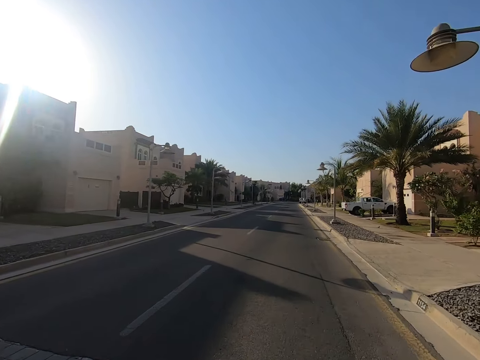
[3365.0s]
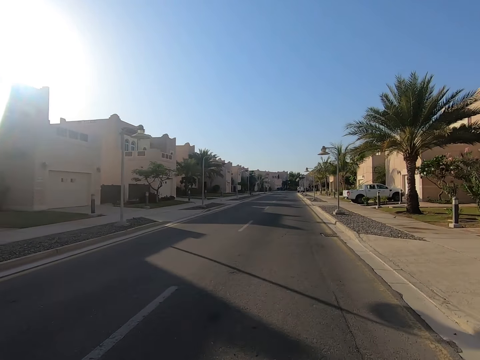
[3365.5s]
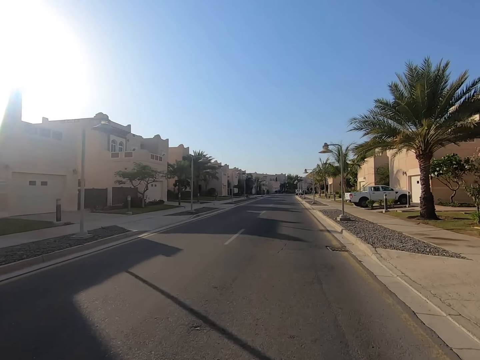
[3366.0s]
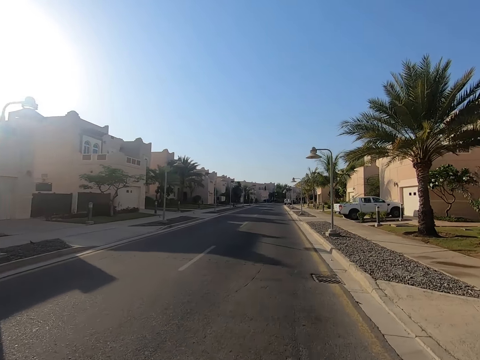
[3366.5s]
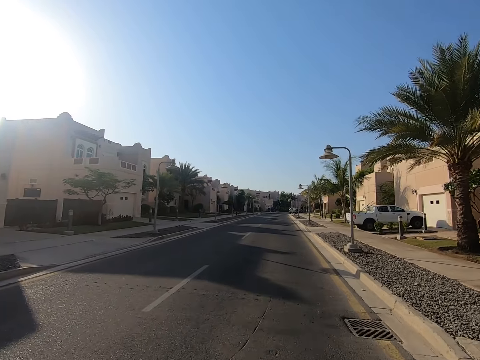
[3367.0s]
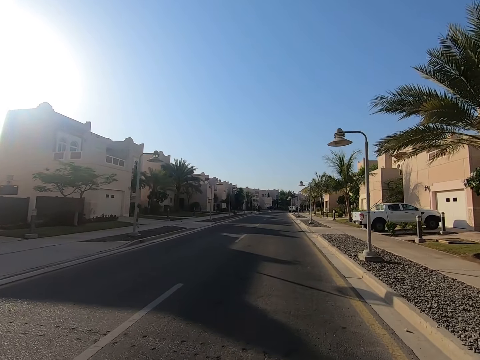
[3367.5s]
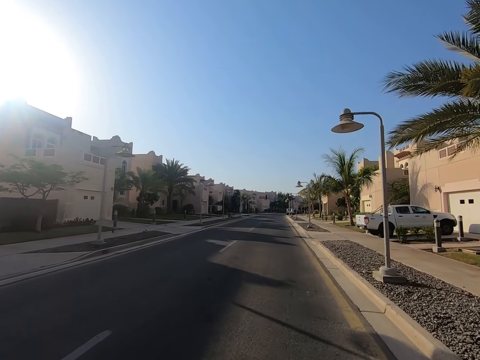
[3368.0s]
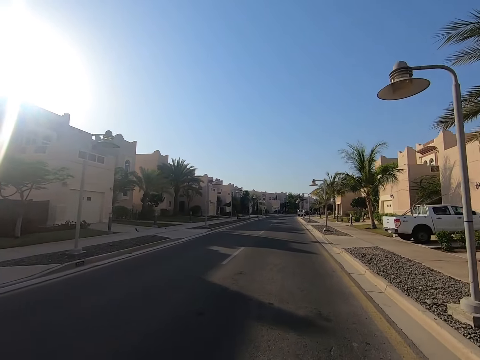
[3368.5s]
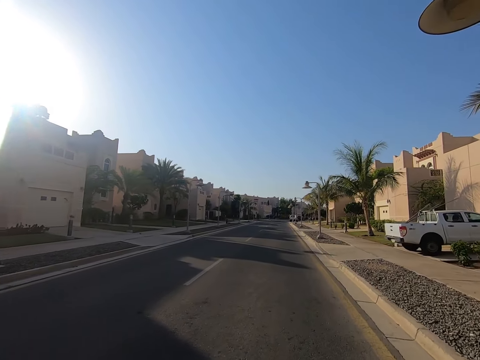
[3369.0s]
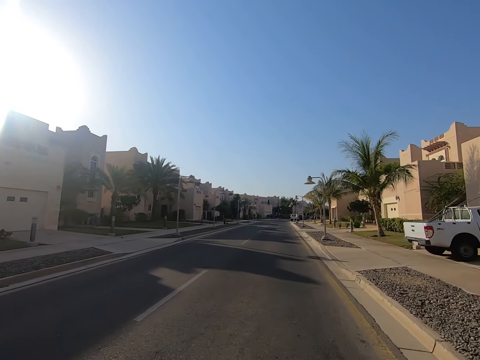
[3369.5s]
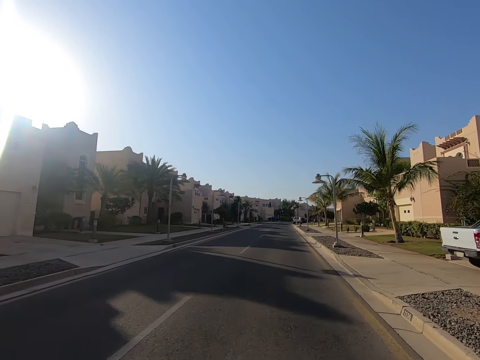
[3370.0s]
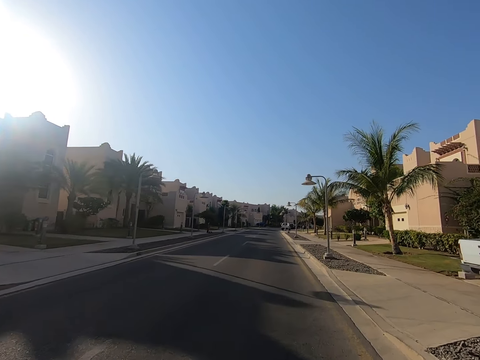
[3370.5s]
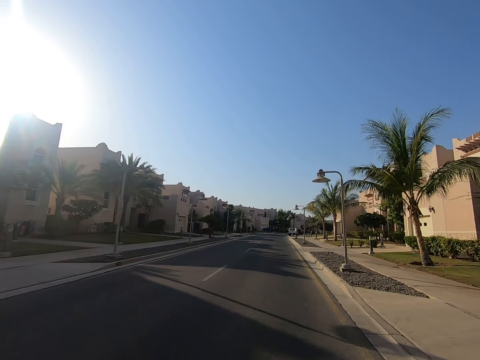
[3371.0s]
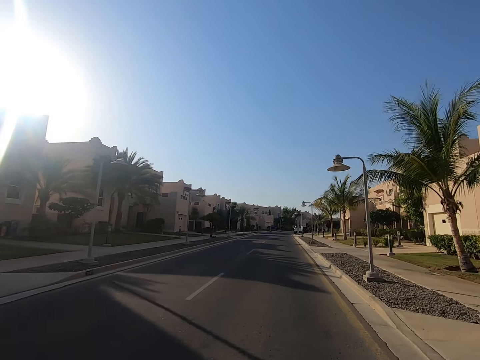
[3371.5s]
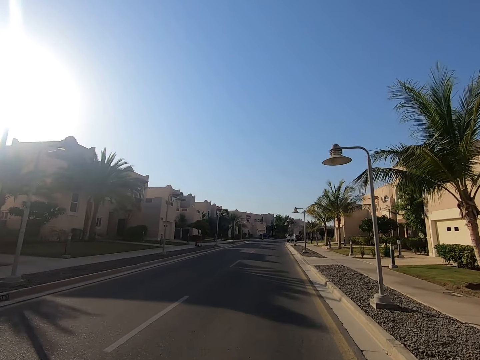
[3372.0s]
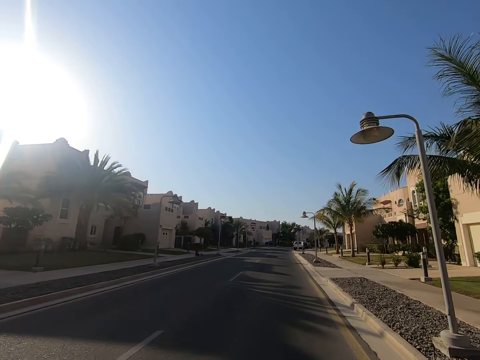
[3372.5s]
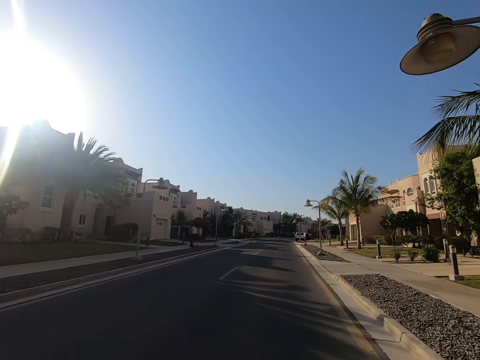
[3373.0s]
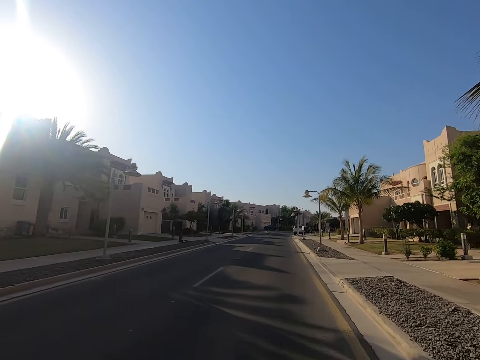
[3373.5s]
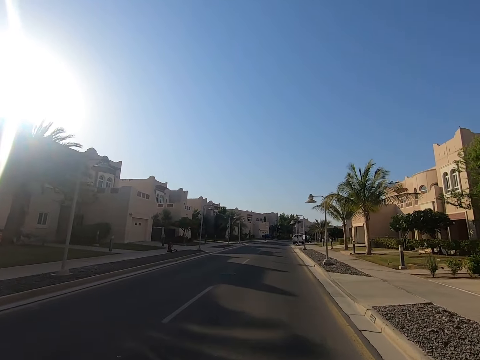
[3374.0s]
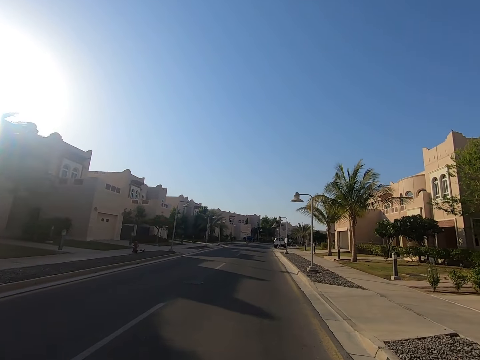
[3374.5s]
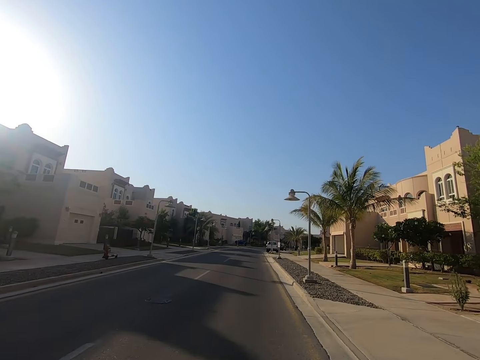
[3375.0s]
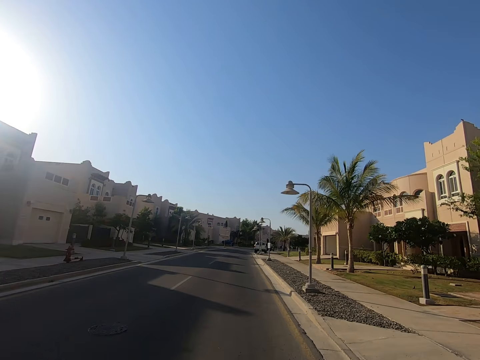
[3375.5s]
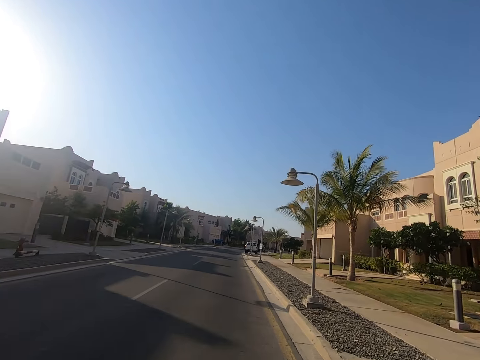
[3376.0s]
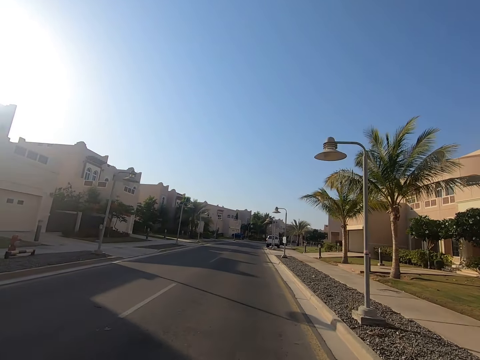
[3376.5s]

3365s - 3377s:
The camera wearer looks at the road. They look at the pickup on the right side of the road. They look at the palm trees on the roadside.

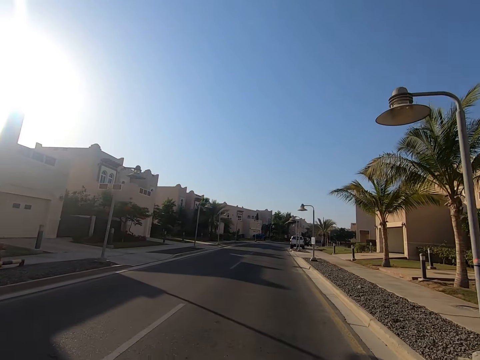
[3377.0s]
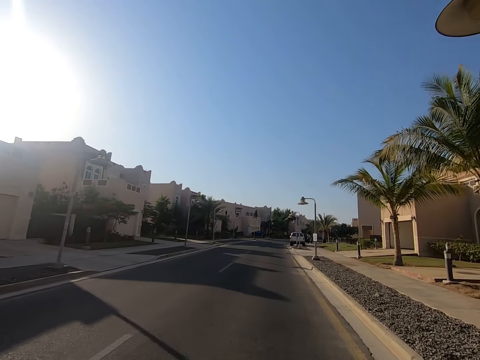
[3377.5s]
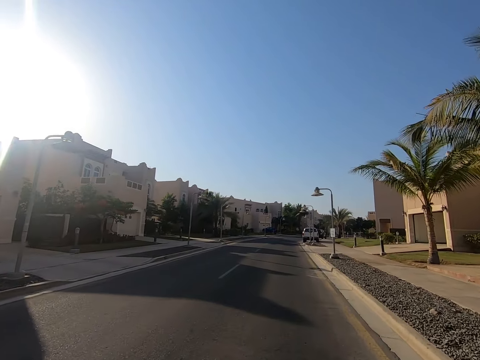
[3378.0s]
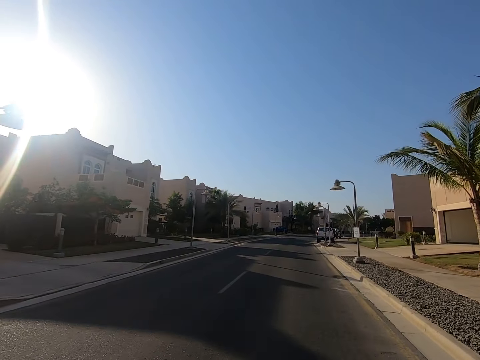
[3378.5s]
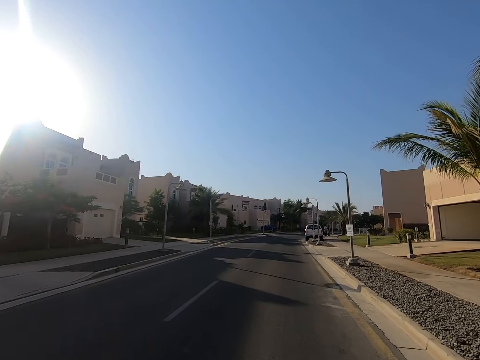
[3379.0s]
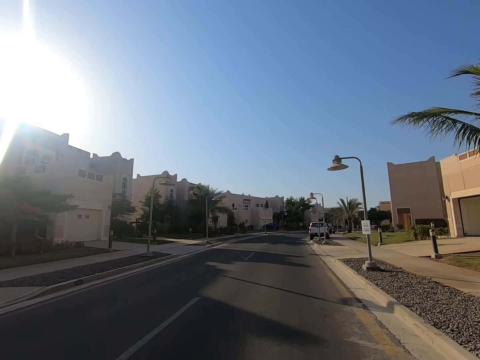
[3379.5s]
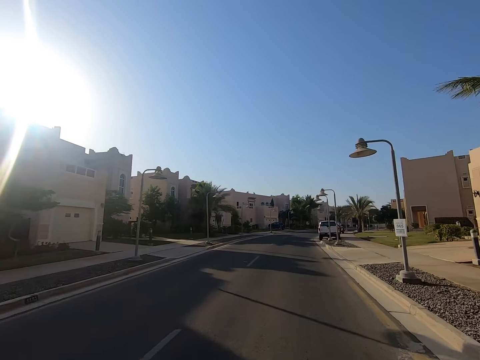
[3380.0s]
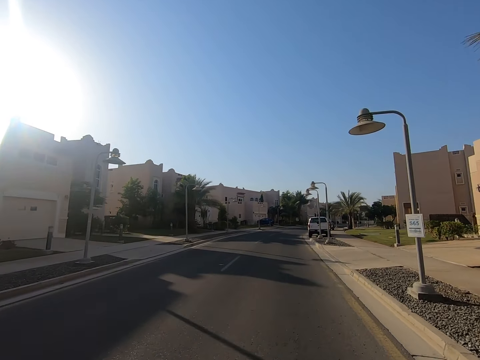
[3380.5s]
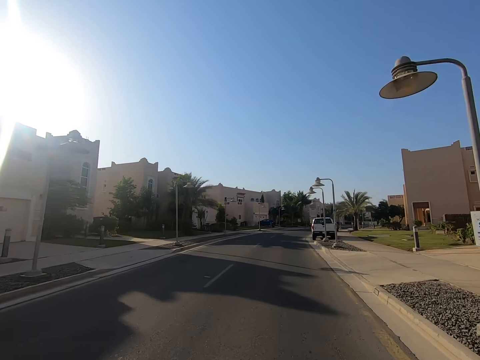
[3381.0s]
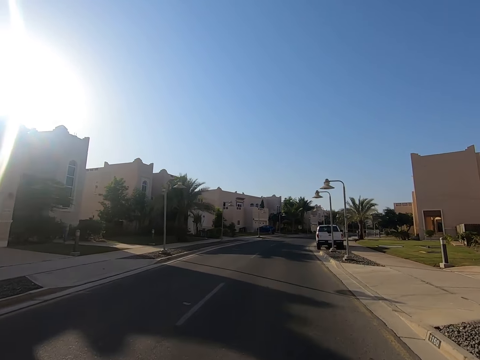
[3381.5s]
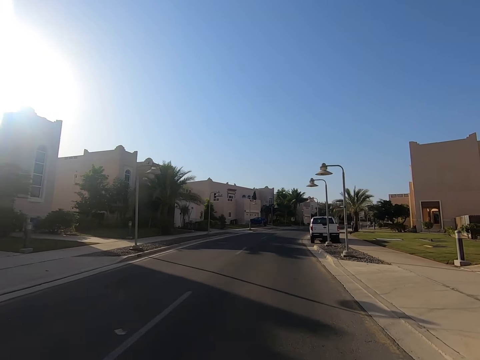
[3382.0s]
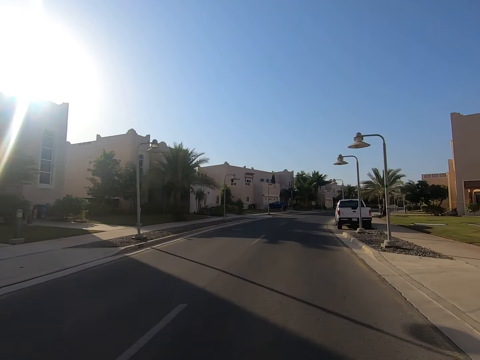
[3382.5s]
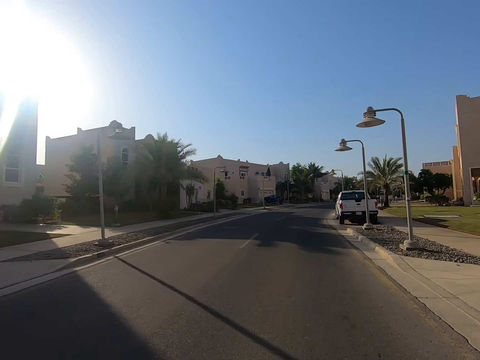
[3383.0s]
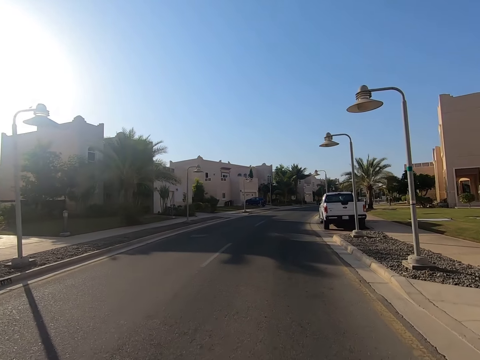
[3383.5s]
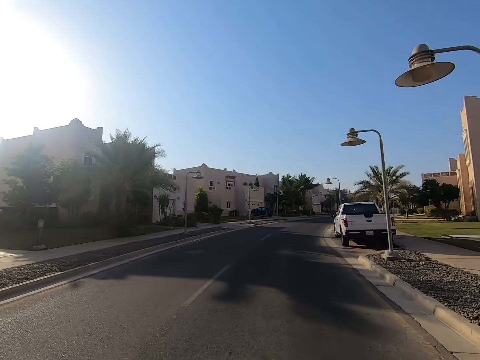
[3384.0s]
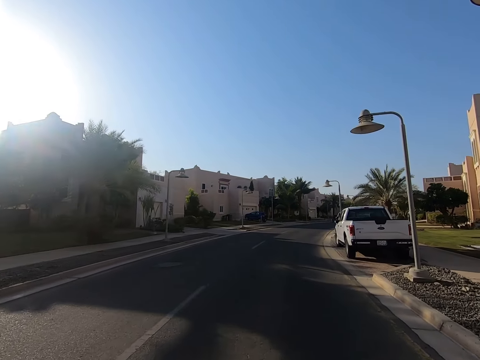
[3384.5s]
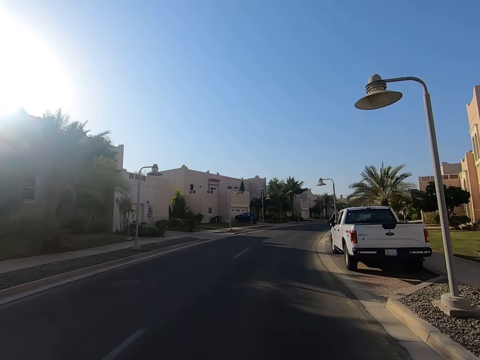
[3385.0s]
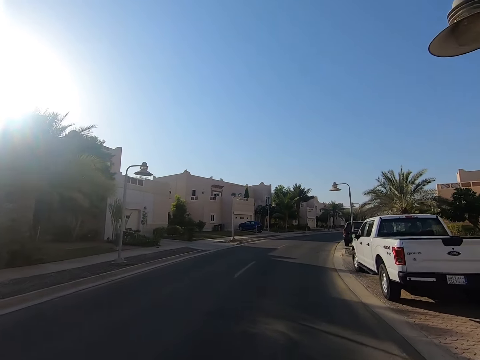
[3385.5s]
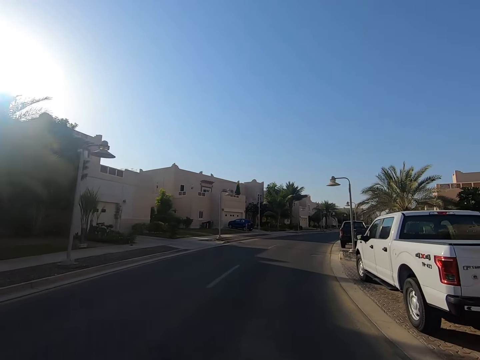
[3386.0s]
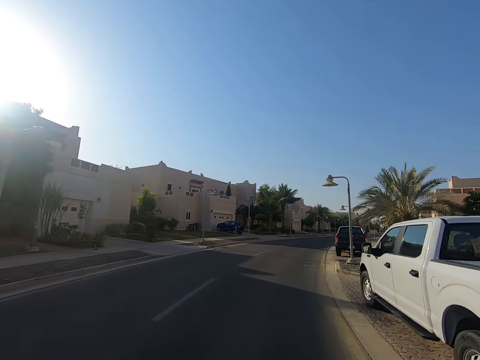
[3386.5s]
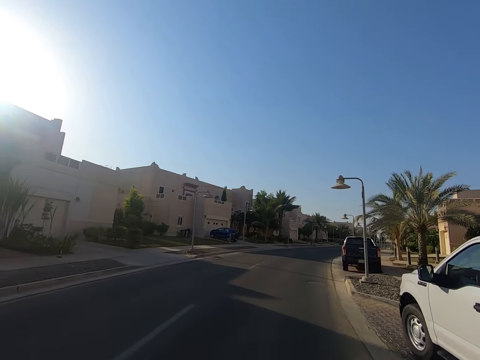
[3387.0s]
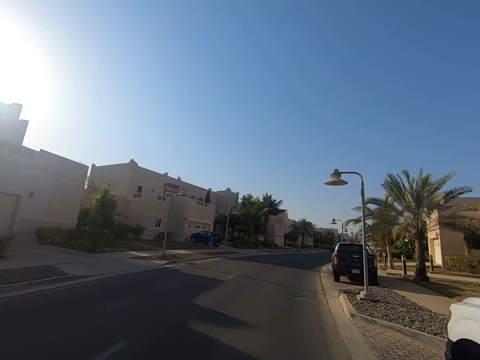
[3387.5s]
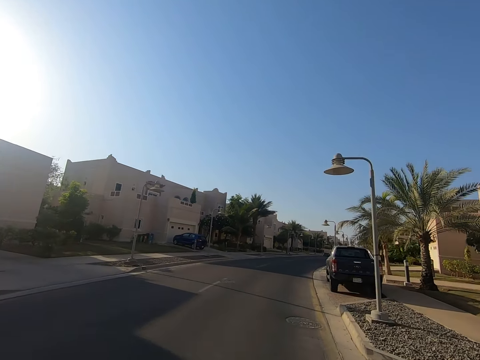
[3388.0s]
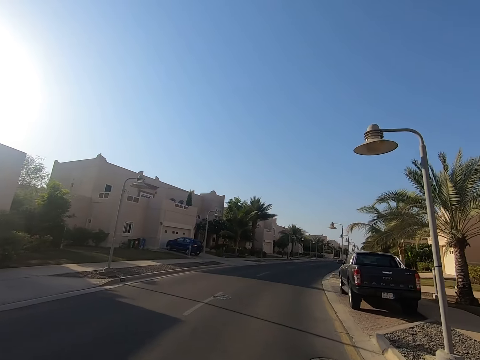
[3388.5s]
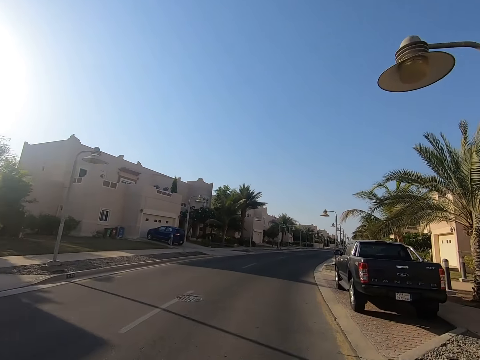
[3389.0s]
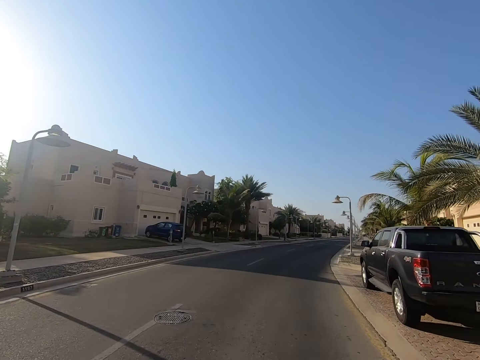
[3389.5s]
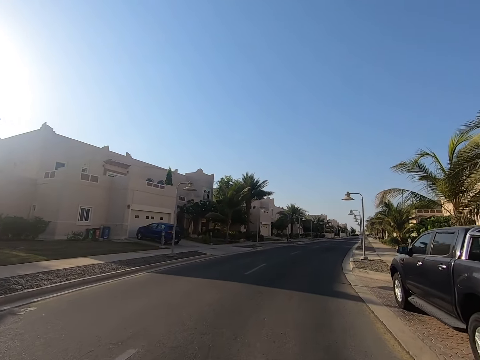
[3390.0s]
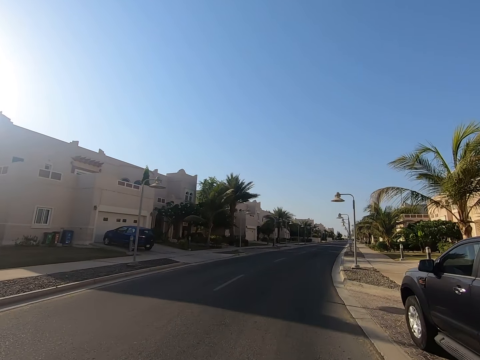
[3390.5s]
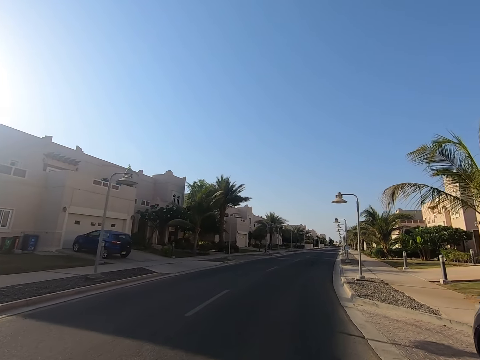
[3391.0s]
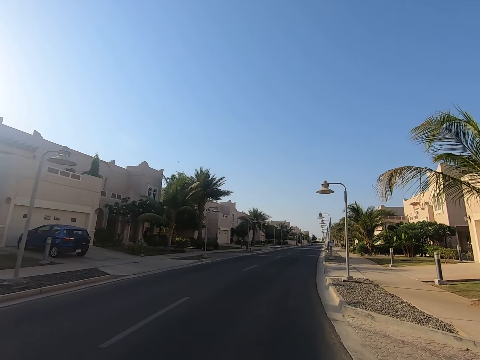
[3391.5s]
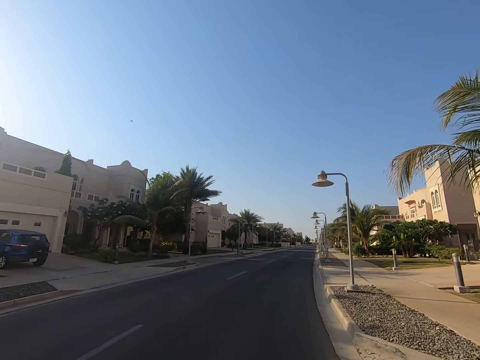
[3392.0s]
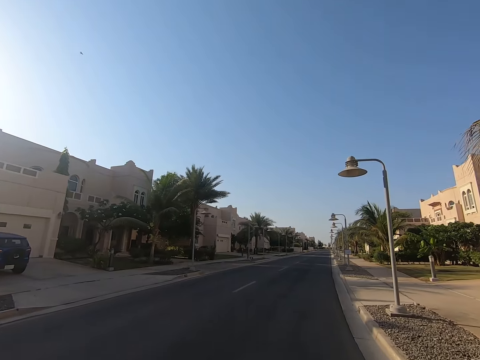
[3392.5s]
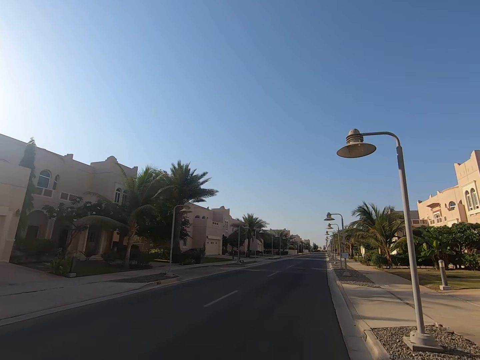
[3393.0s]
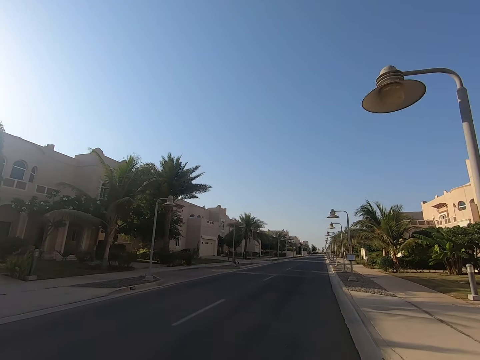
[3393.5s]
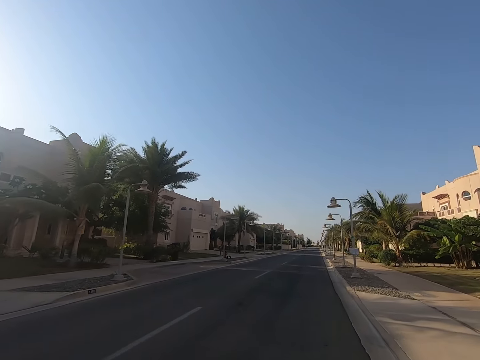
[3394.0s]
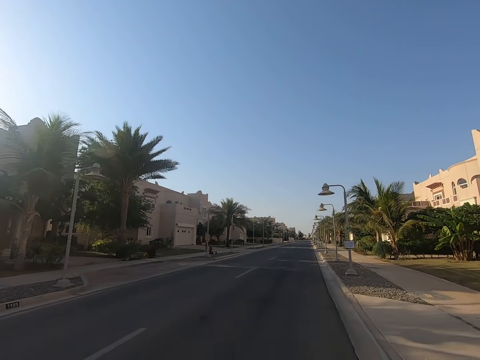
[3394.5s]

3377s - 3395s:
The camera wearer drives the vehicle on the road. They look at the streetlights. They look at the pickups on the right side of the road. They look at the streetlights.
